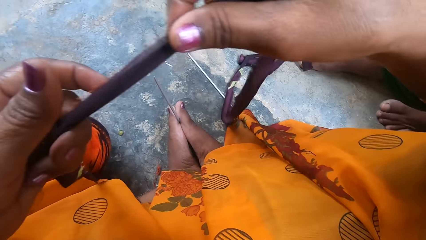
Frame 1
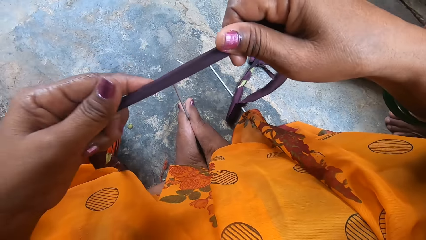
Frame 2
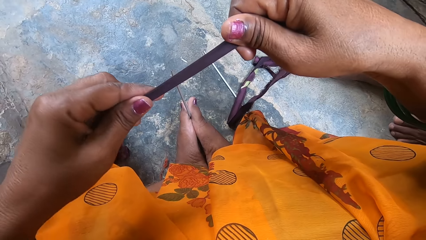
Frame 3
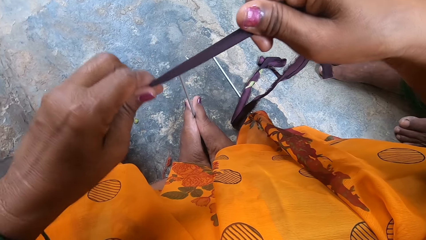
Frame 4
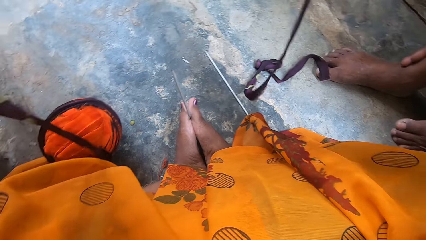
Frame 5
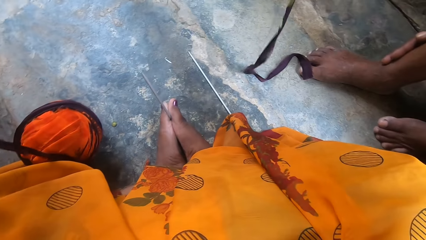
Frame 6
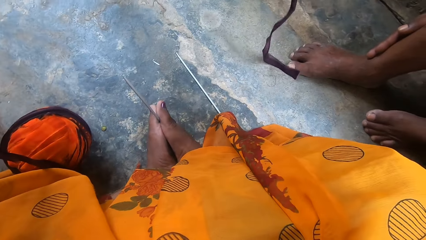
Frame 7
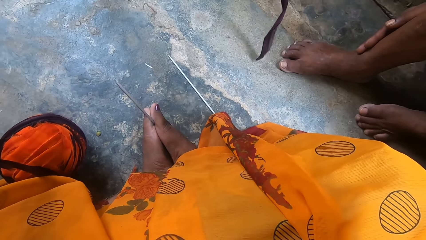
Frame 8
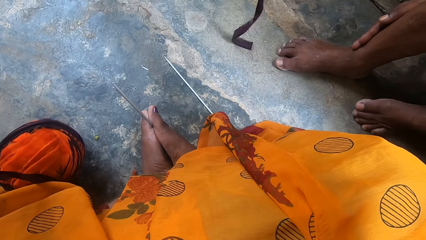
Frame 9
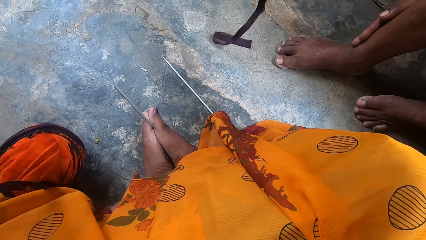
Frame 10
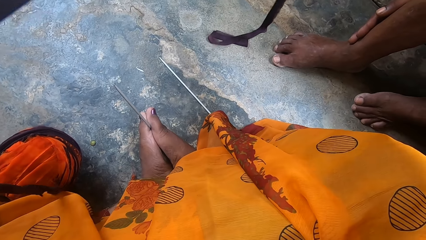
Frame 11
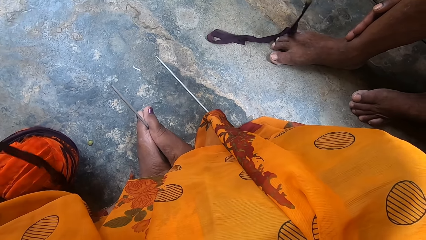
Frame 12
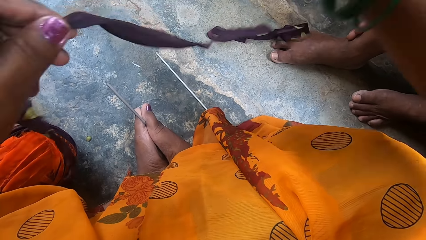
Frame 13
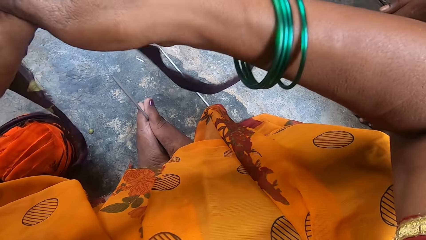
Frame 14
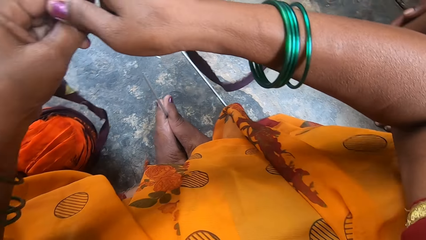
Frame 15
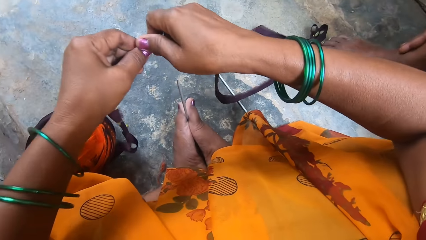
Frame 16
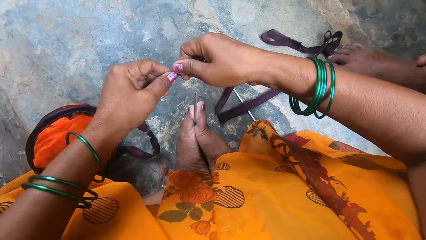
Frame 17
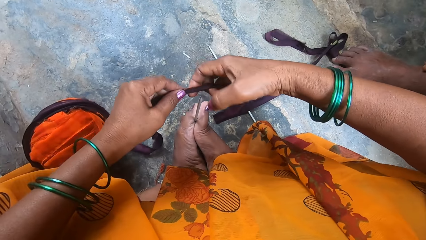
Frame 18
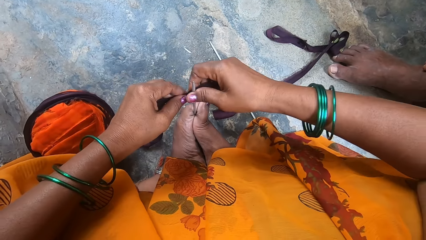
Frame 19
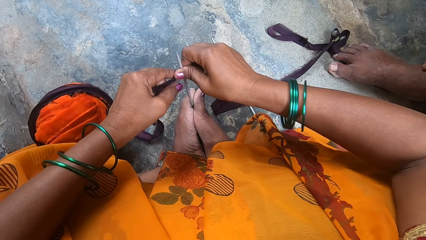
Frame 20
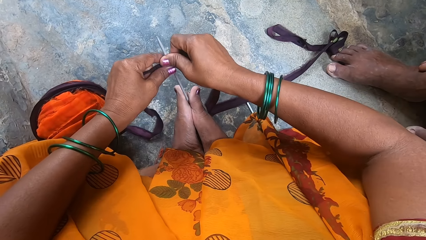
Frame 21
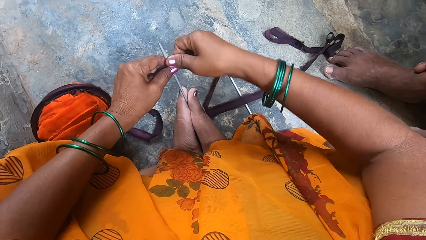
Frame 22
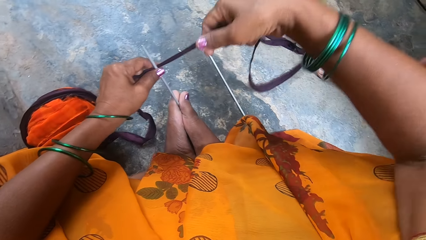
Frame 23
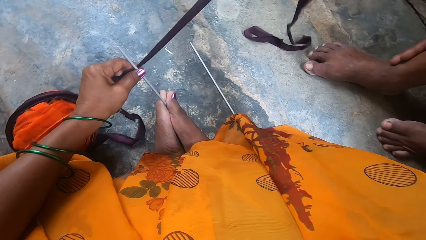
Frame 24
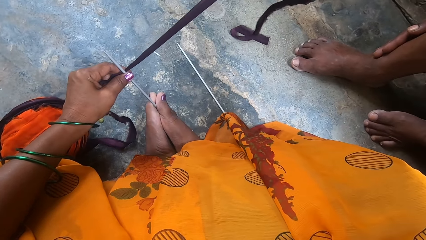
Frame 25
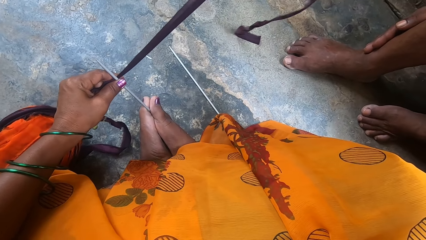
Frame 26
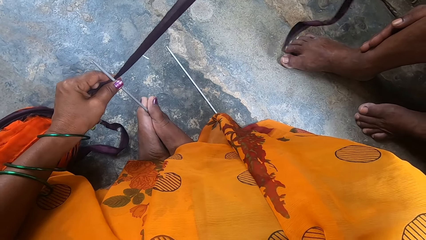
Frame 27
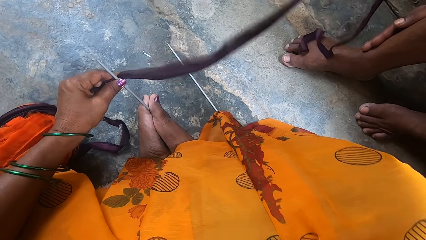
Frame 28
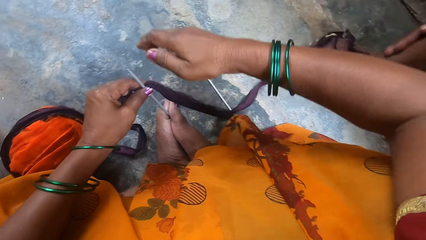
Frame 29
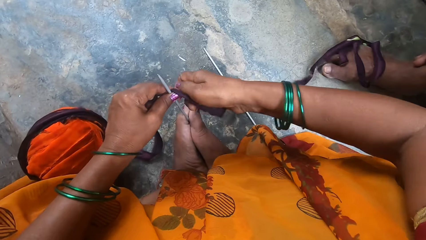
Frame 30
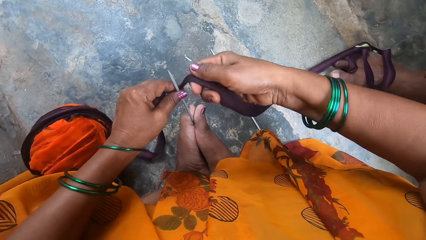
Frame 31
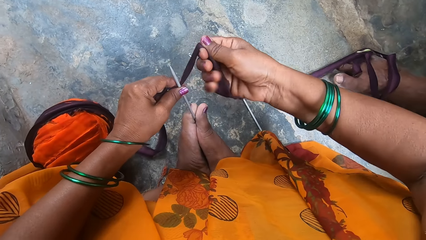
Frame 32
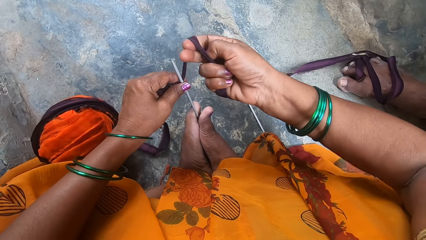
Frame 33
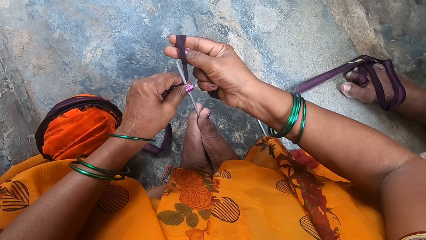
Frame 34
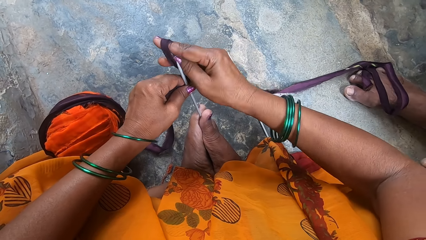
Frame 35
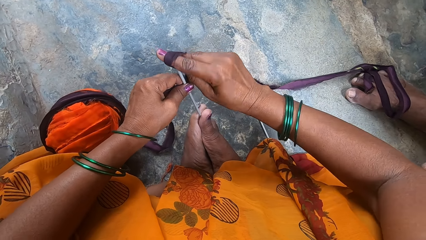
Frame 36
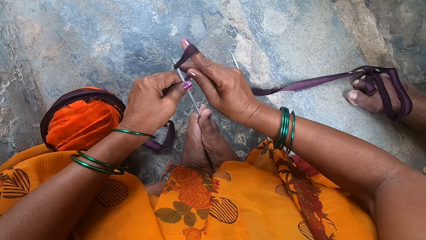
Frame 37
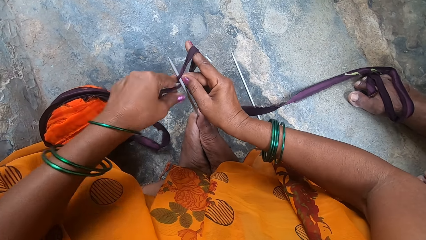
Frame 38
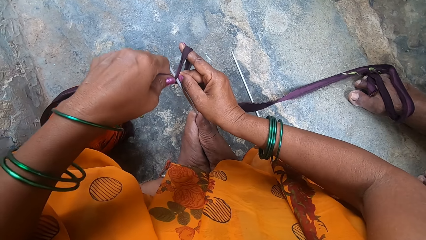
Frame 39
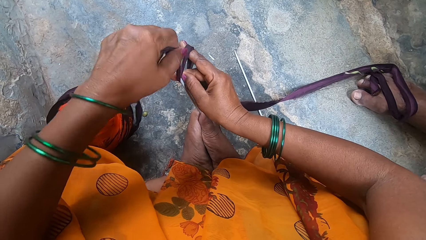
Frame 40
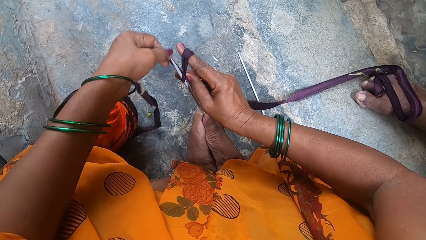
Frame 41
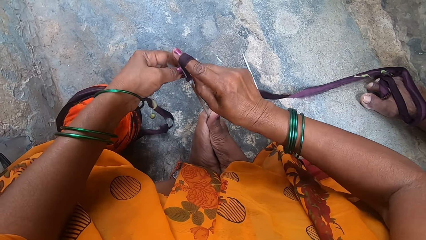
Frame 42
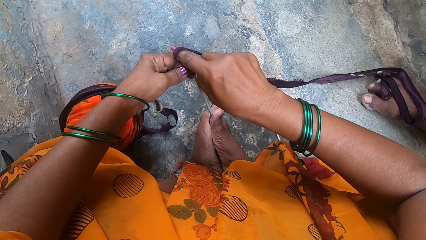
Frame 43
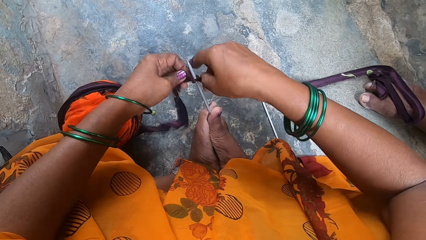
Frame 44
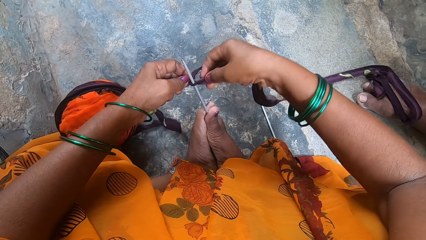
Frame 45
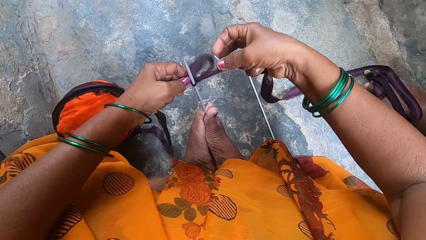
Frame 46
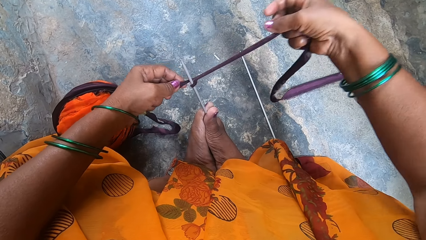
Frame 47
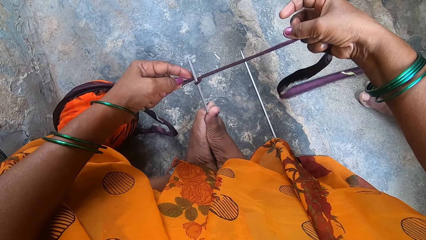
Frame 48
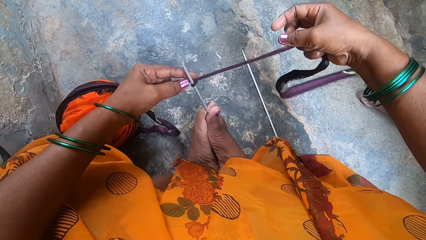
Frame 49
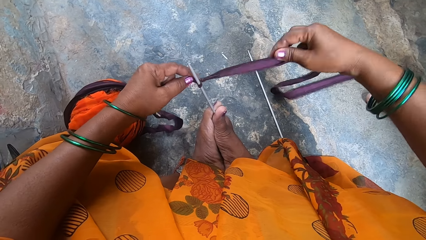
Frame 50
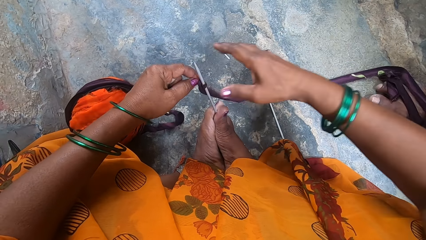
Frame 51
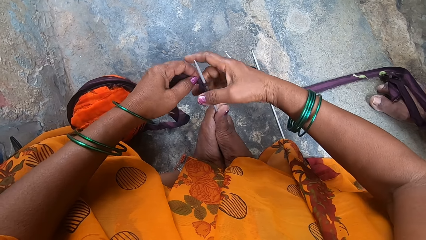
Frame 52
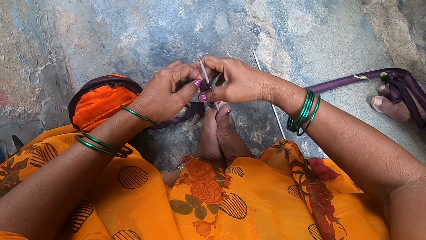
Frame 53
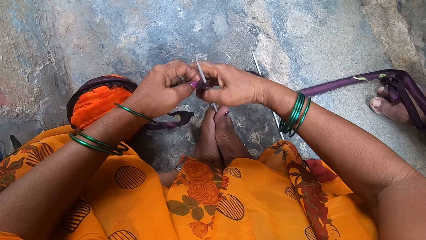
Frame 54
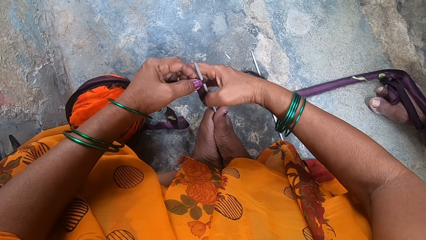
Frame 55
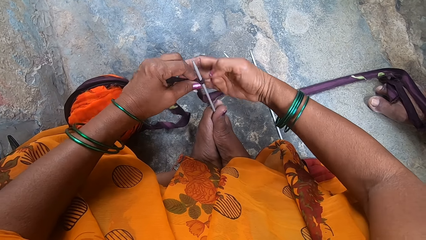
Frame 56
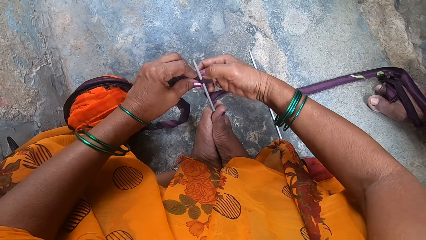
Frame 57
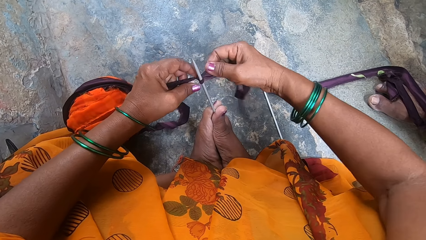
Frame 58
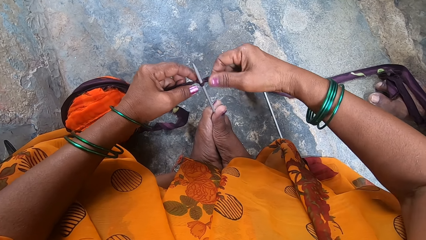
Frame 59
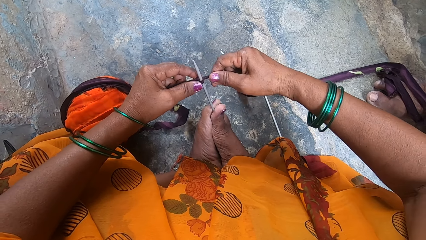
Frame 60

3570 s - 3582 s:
The camera wearer ties the cloth strip around the knitting pin.

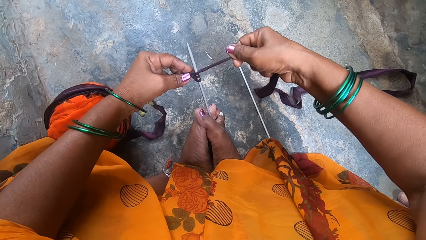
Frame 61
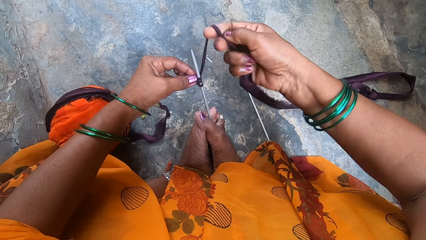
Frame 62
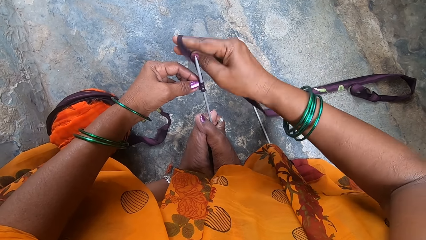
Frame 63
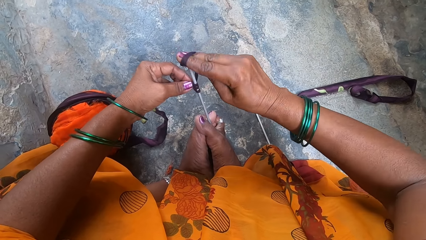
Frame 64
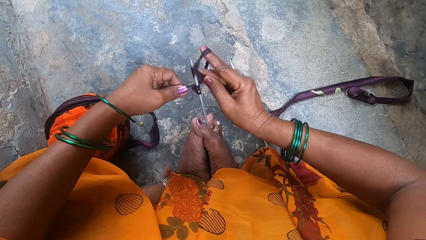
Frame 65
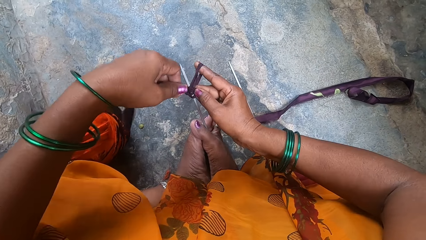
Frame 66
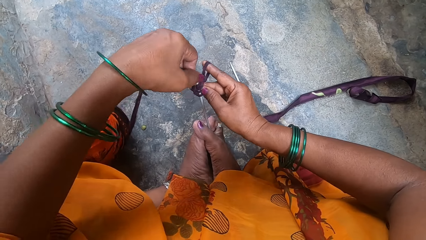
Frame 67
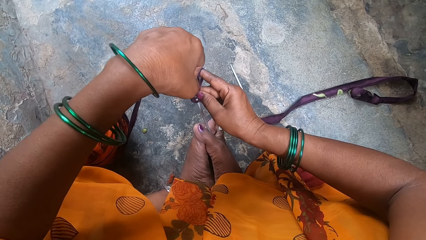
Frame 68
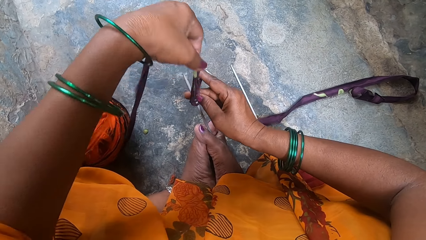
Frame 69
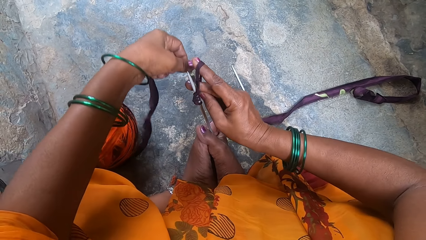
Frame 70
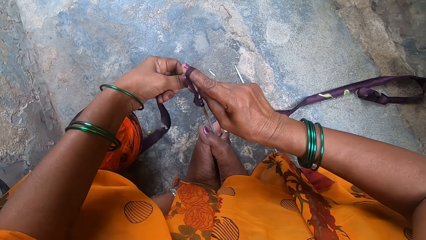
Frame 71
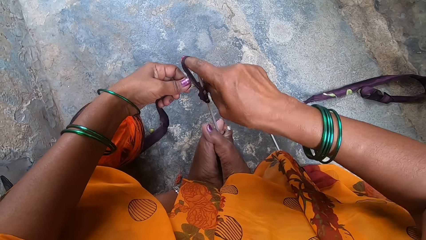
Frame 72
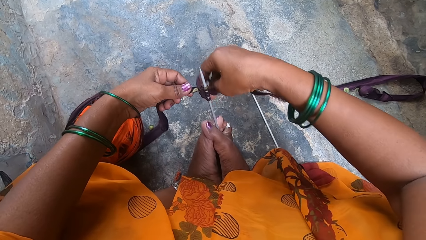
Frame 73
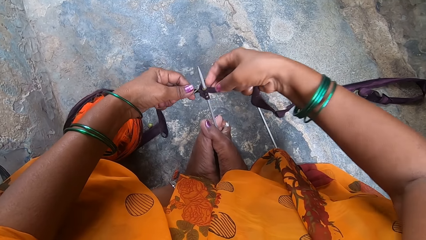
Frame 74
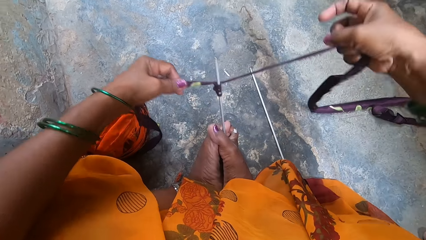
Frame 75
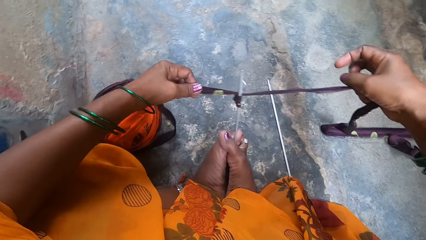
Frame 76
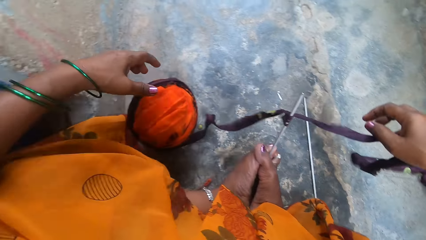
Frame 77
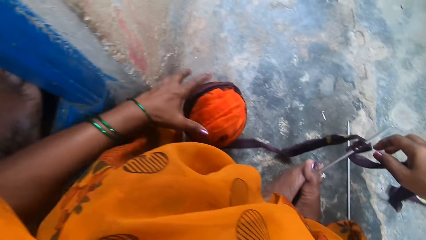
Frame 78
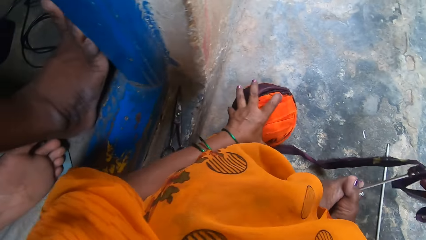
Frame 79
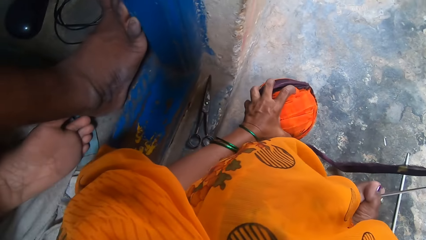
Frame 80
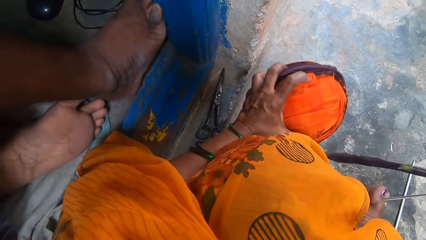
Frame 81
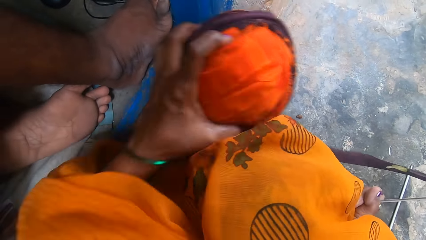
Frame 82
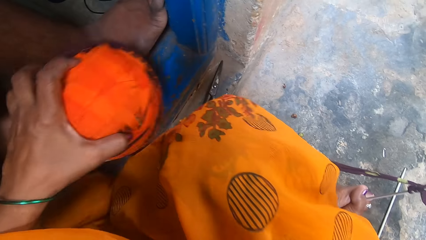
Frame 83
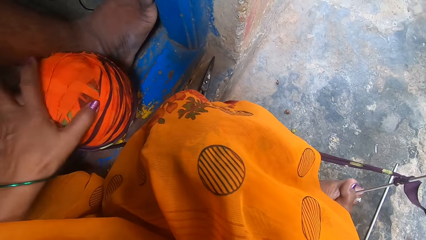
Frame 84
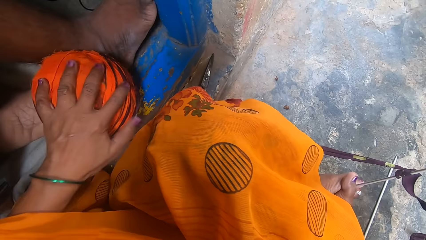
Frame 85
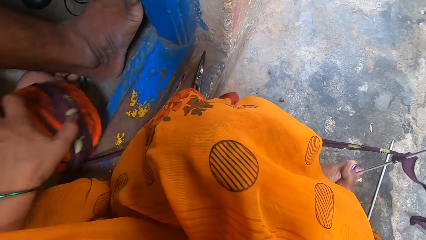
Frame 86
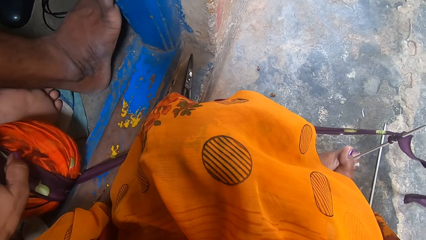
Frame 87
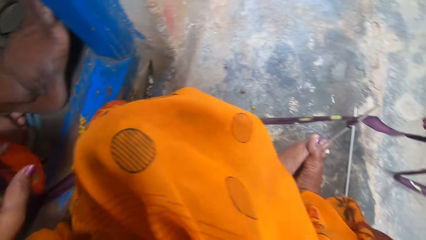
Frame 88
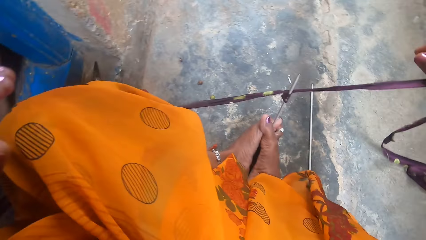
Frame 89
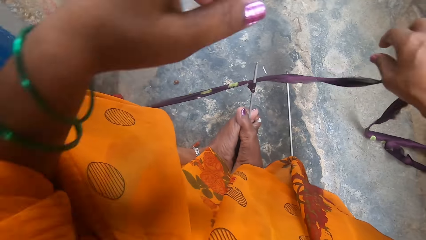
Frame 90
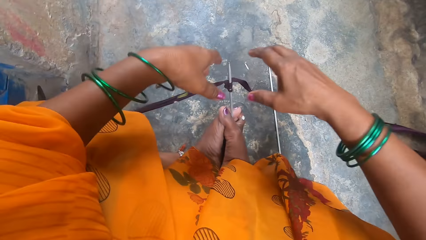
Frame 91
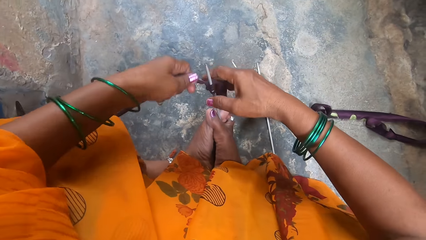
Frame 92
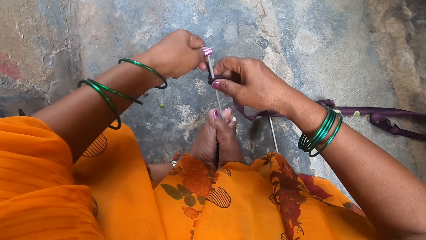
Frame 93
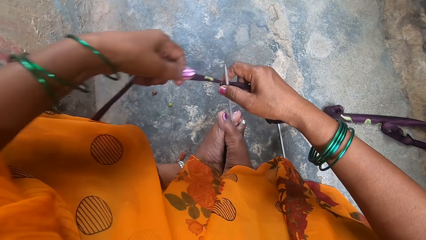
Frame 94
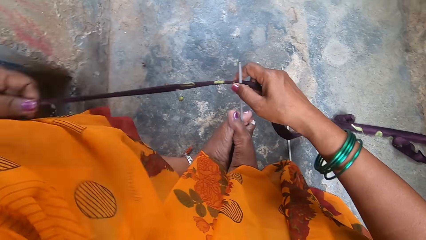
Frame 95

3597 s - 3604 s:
The camera wearer knits the cloth with a knitting needle. They pick up a ball of rolled up cloth strips from the floor. They place the ball of rolled up cloth strips on a doorpost.
